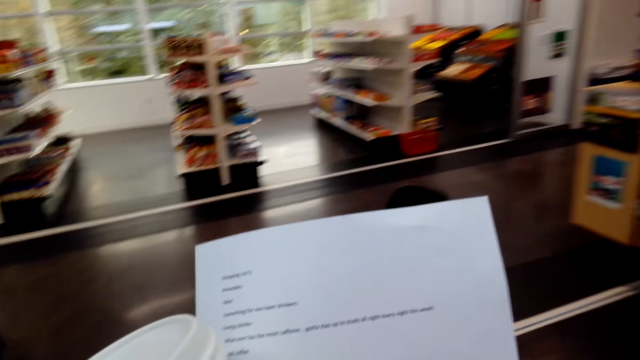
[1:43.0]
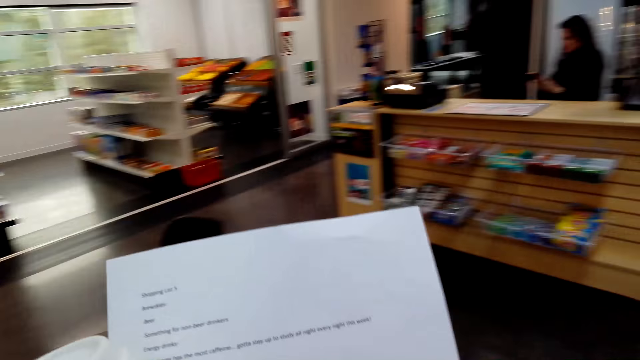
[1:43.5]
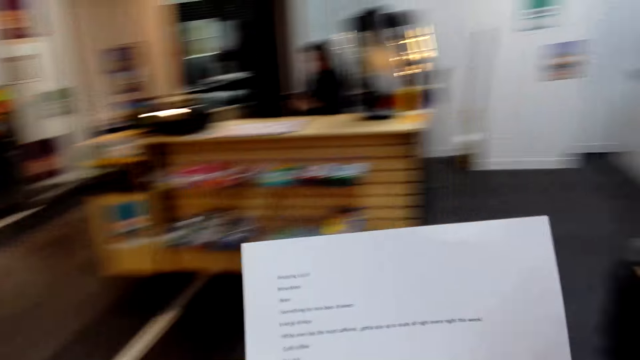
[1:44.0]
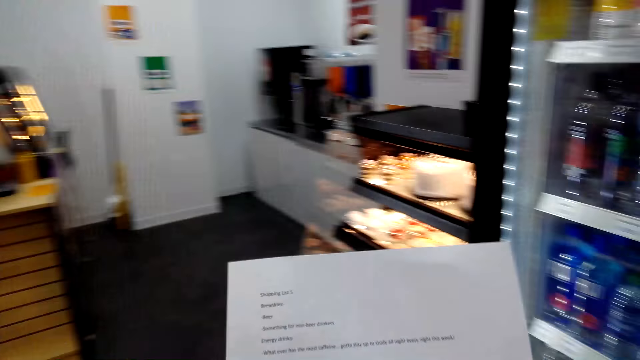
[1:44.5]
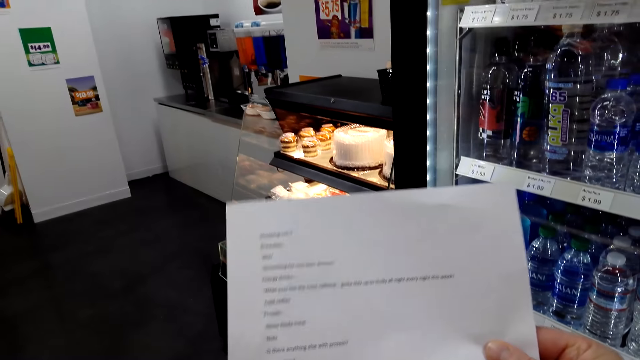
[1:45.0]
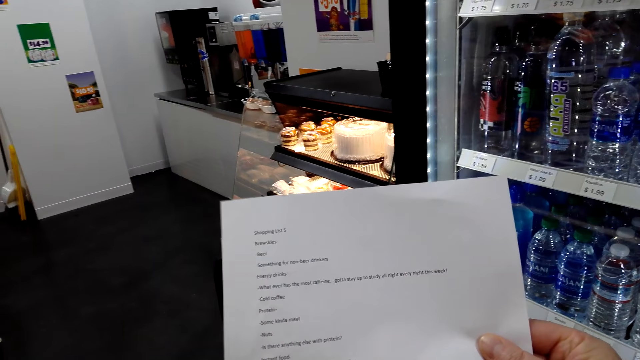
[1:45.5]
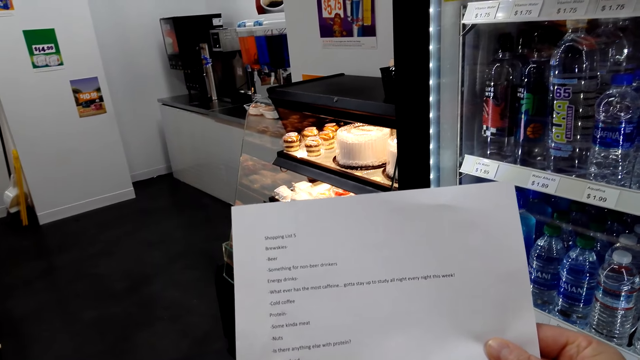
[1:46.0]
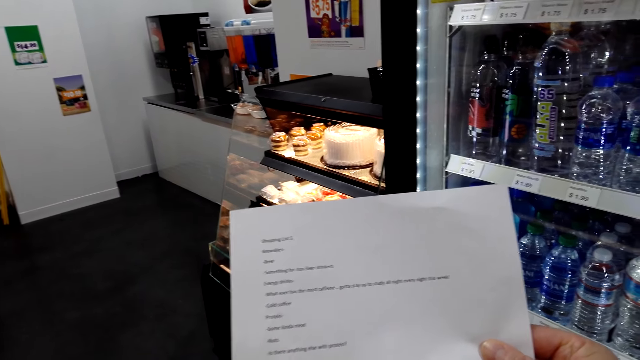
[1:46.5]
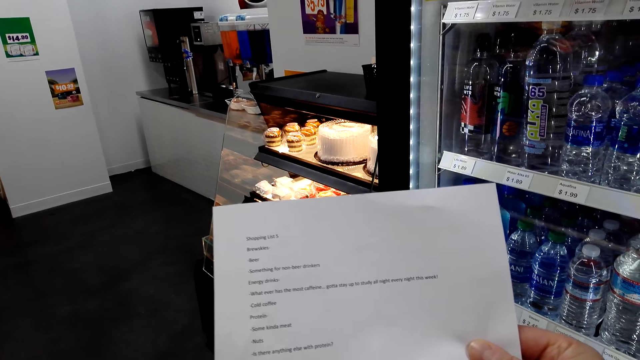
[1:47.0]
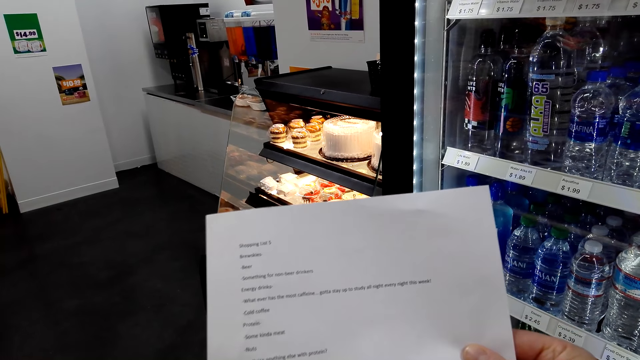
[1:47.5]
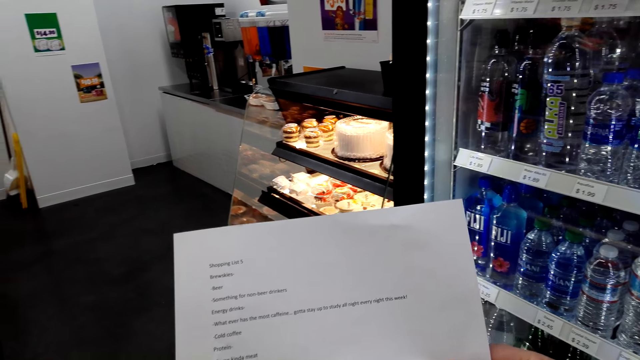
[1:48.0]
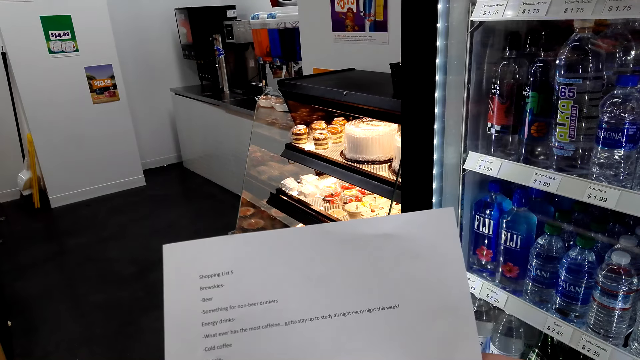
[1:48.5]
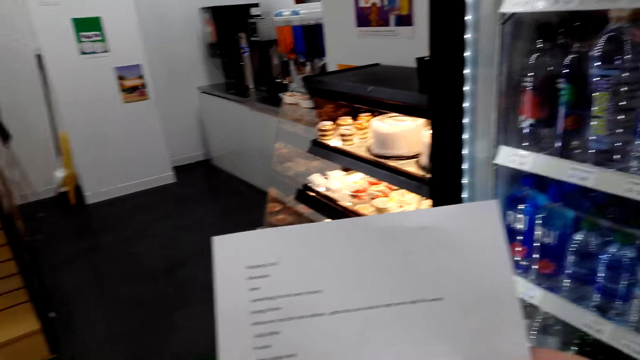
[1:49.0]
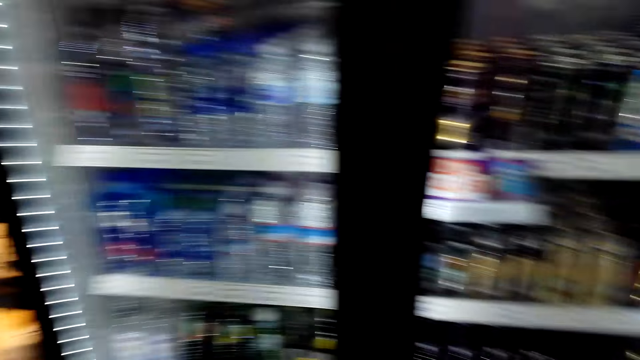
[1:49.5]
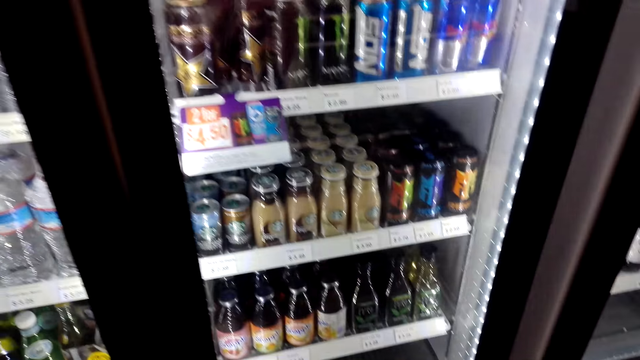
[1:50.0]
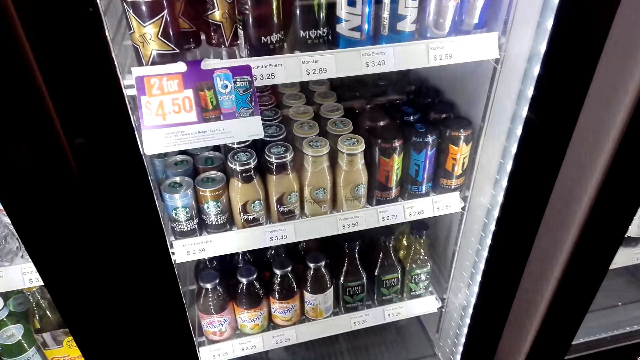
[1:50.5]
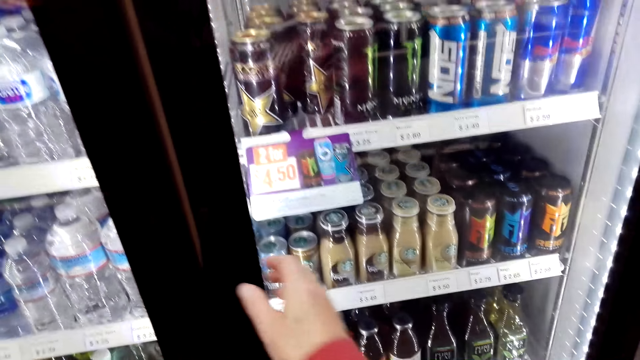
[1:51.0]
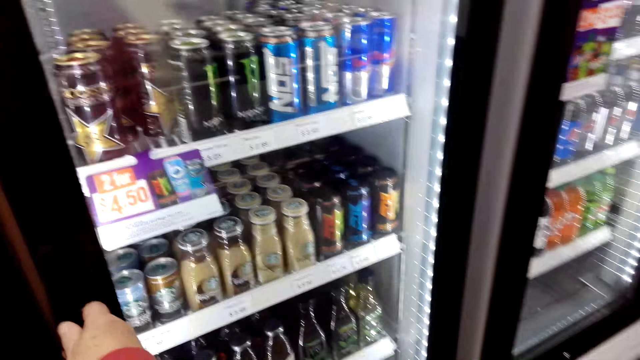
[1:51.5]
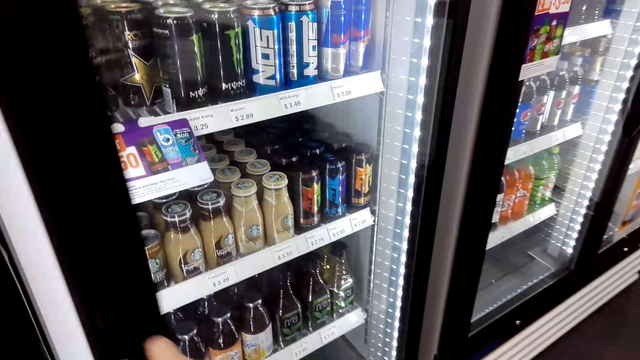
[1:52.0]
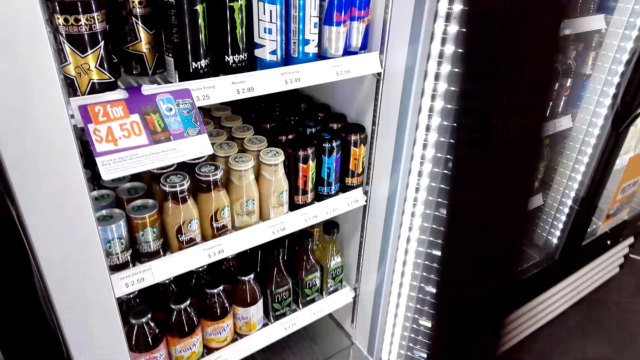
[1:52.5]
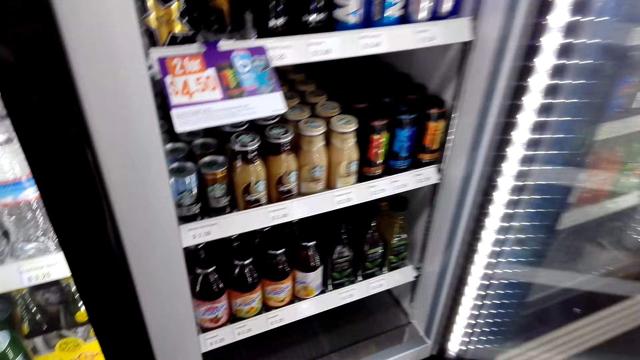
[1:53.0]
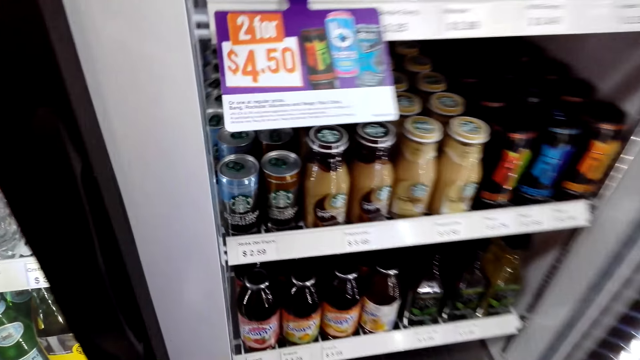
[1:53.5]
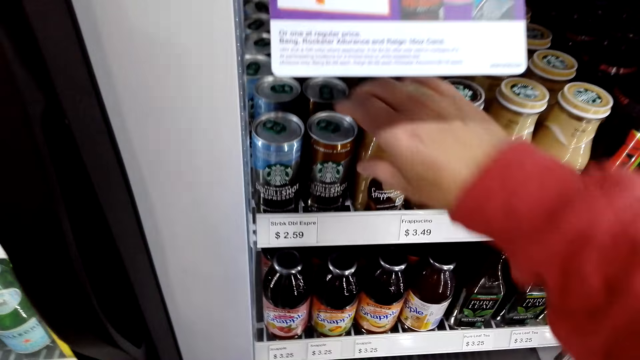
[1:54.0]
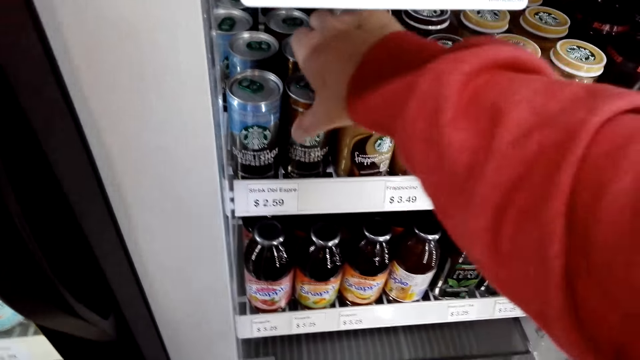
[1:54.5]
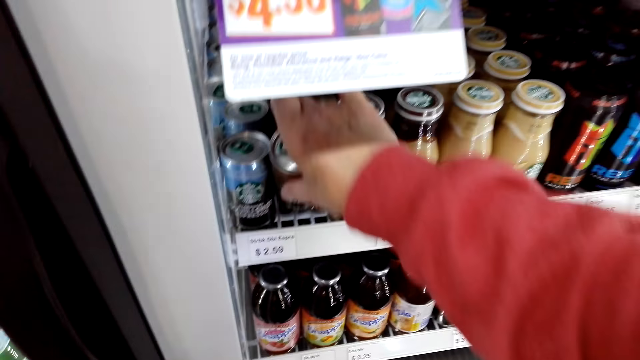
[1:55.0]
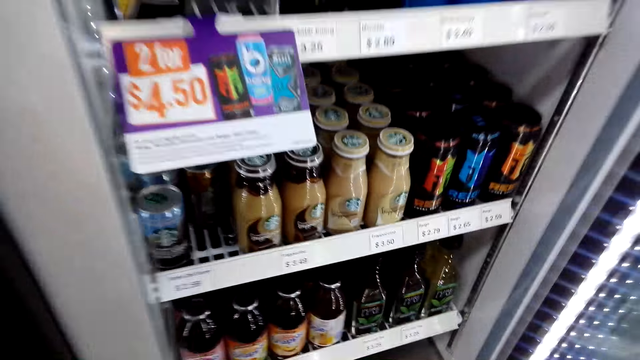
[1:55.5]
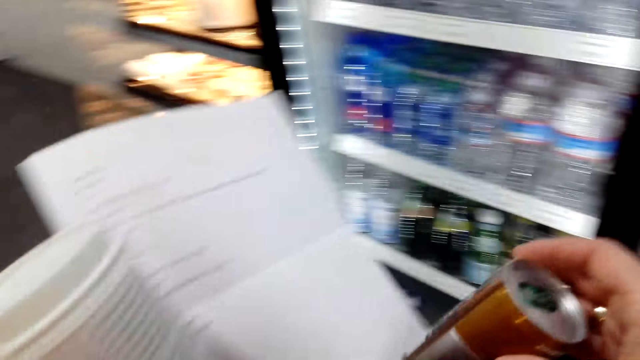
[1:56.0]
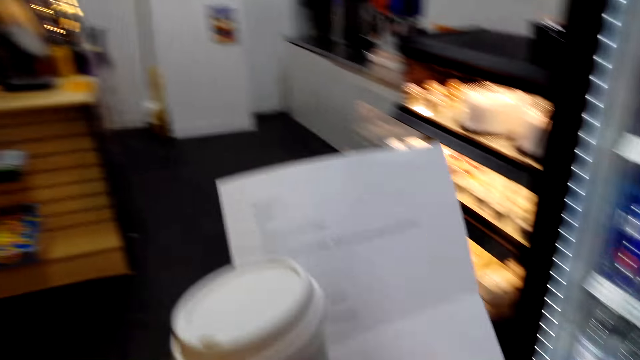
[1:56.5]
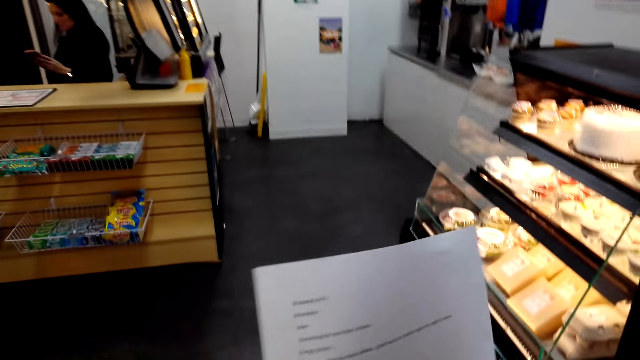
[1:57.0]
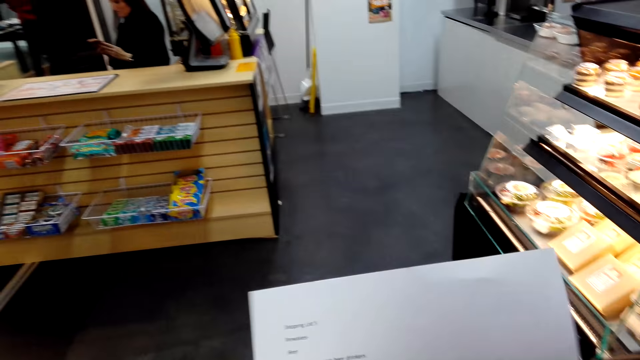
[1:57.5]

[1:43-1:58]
The camera wearer turns around. They open the fridge door. They look at the fridge. They pick up a double shot espresso from the fridge. They turn around. They put the double shot espresso in the shopping basket.

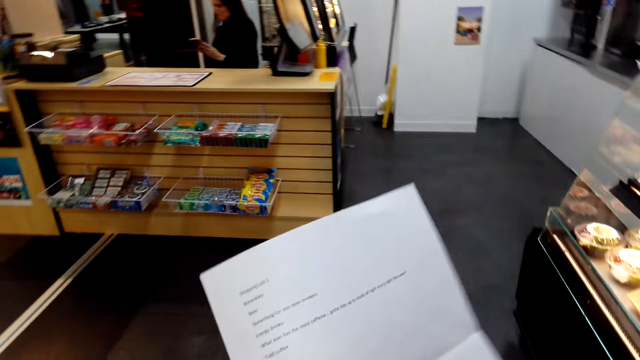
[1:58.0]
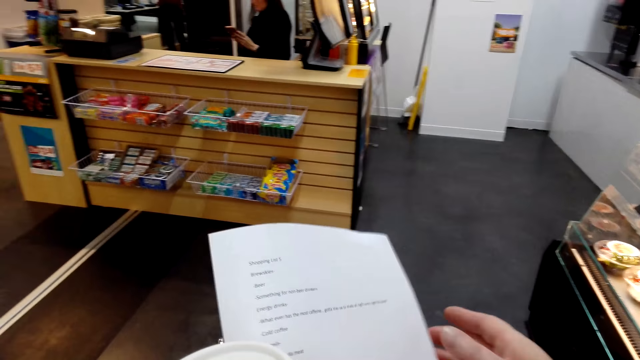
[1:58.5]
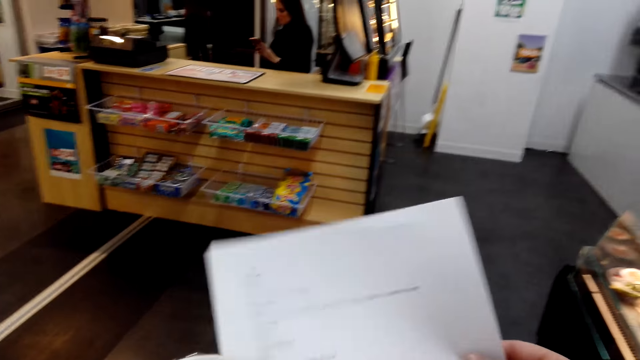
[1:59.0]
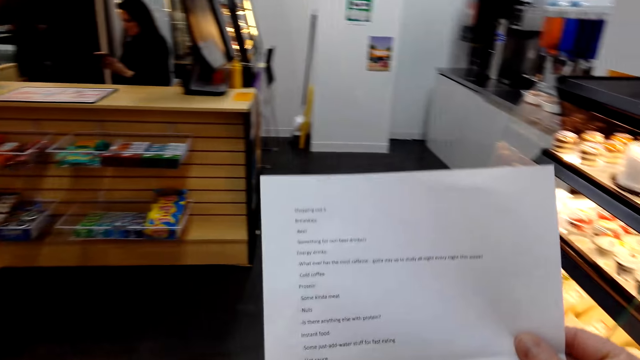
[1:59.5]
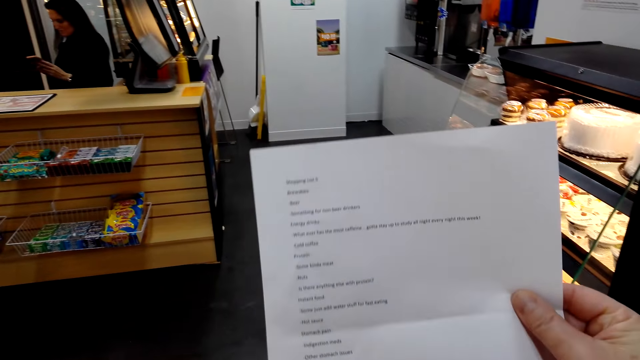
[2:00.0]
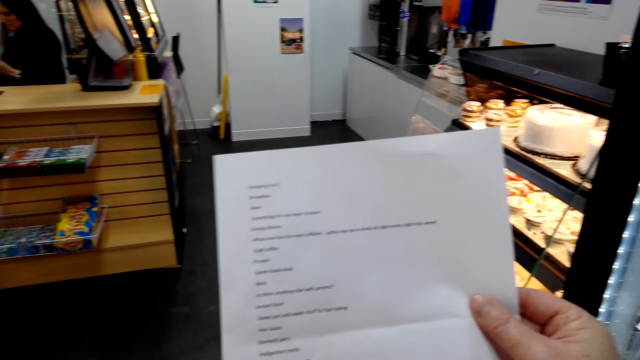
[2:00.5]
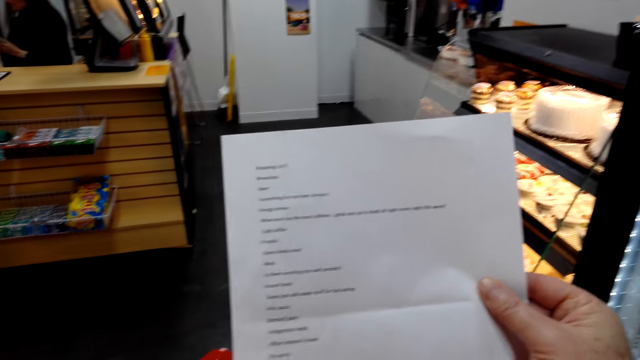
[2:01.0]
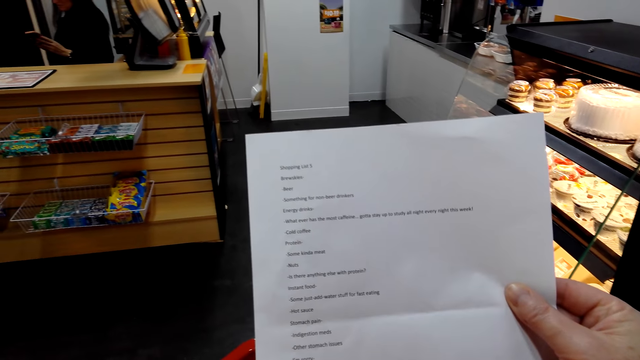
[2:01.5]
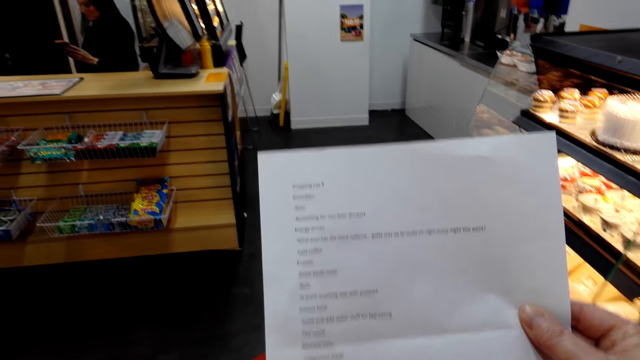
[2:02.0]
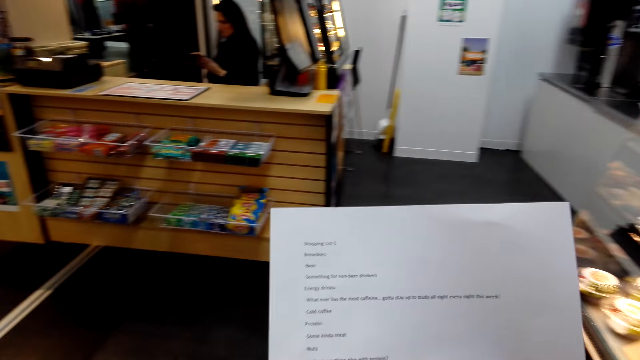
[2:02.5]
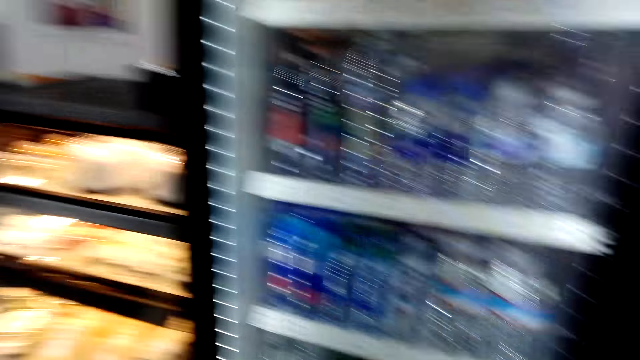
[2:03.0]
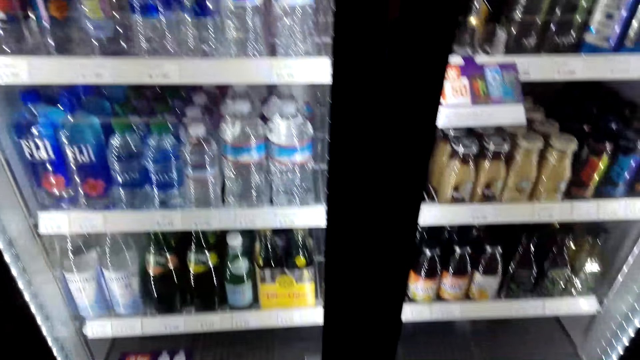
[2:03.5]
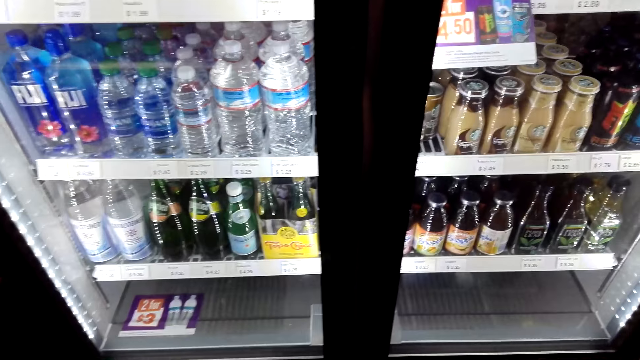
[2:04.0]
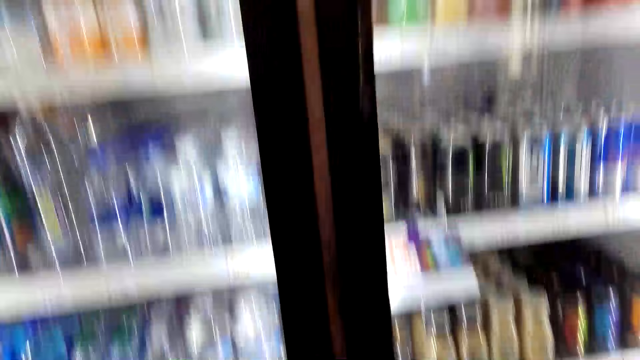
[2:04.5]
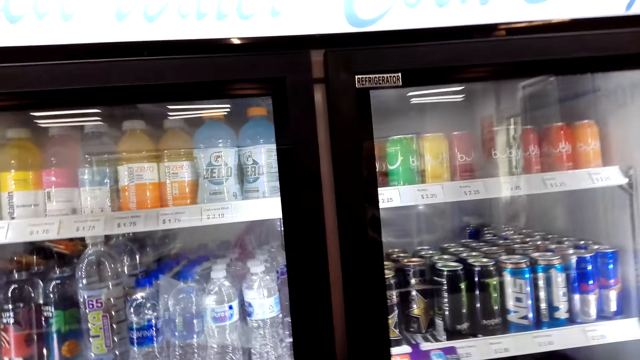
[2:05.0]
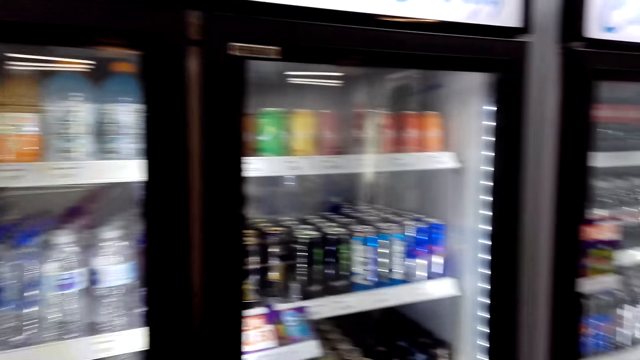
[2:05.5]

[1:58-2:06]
The camera wearer passes the paper to the right hand. They read the paper. They turn around. They look at the fridge.
